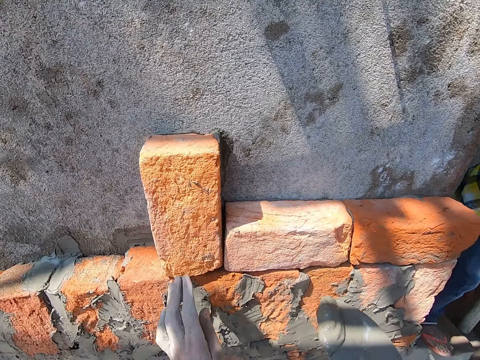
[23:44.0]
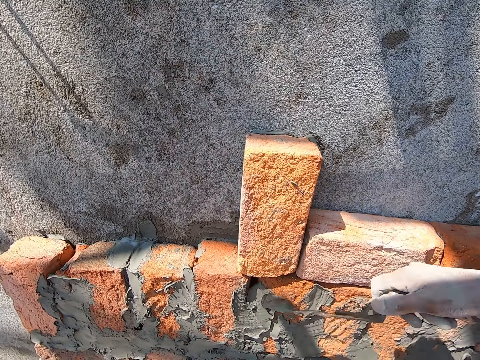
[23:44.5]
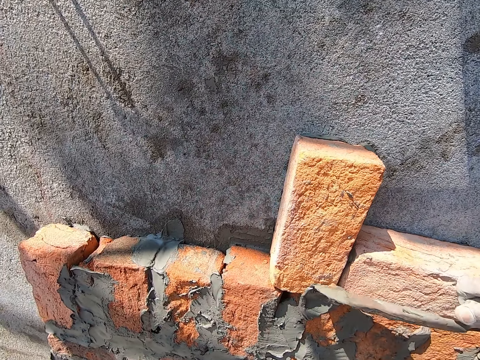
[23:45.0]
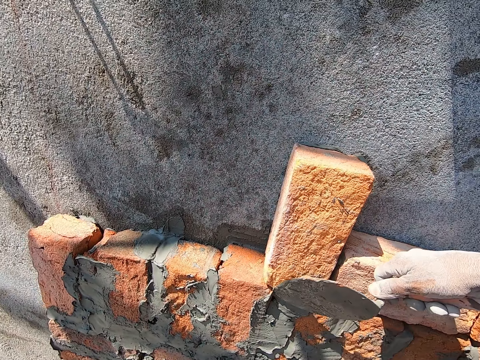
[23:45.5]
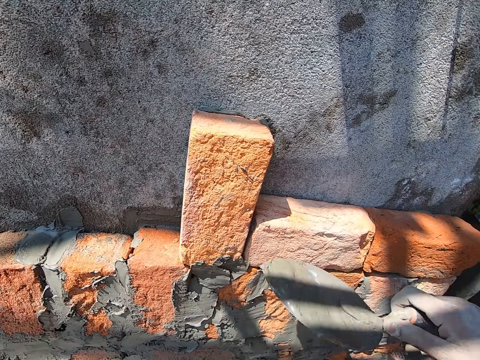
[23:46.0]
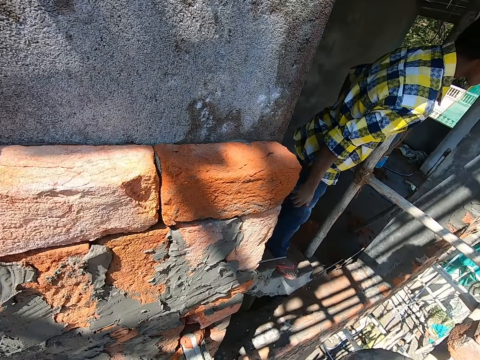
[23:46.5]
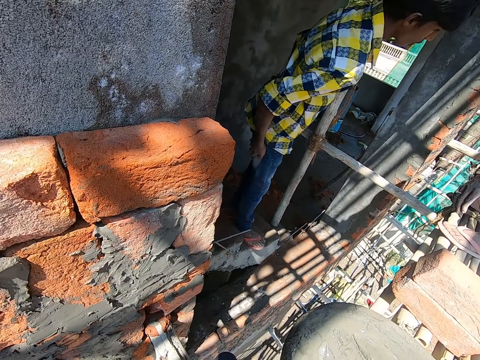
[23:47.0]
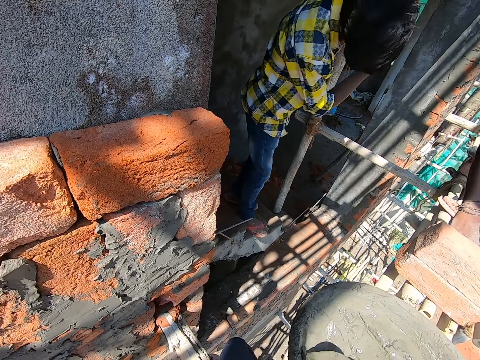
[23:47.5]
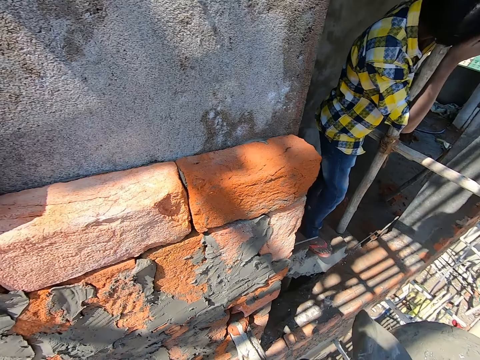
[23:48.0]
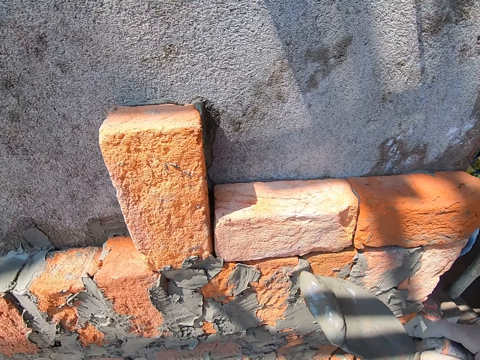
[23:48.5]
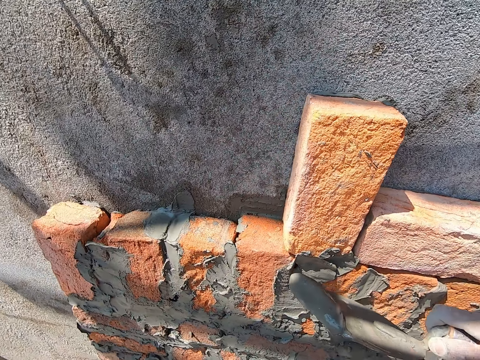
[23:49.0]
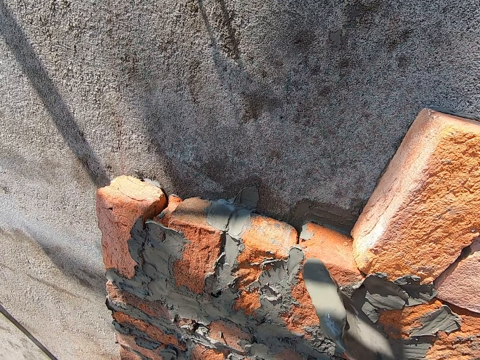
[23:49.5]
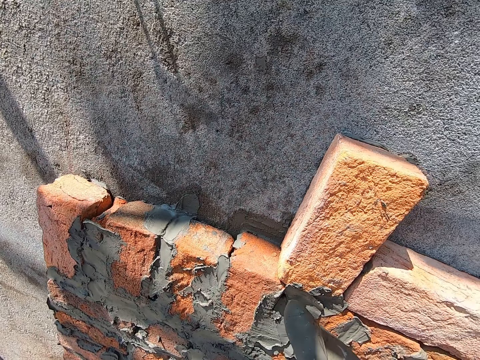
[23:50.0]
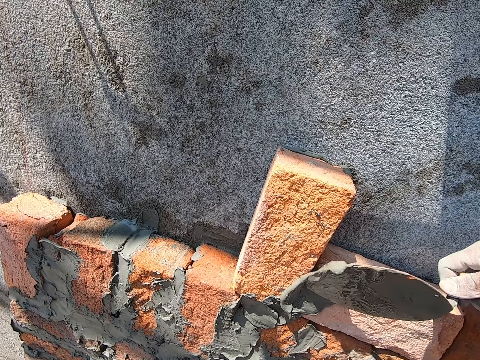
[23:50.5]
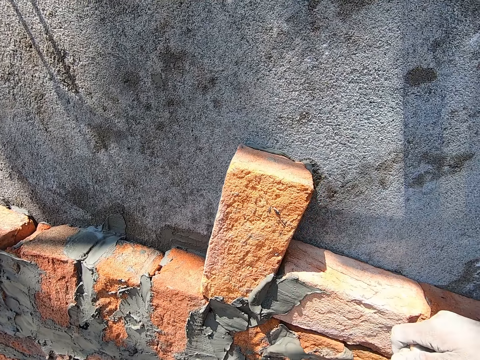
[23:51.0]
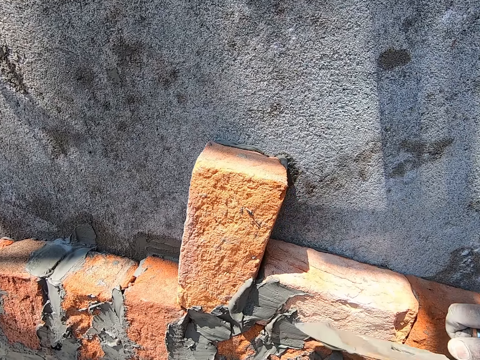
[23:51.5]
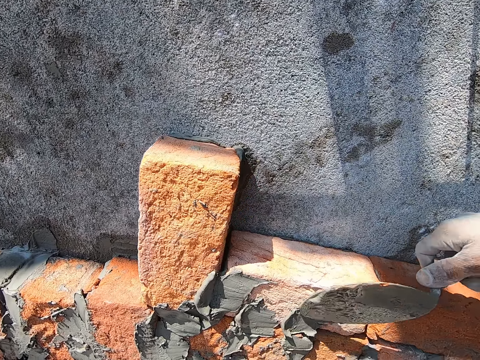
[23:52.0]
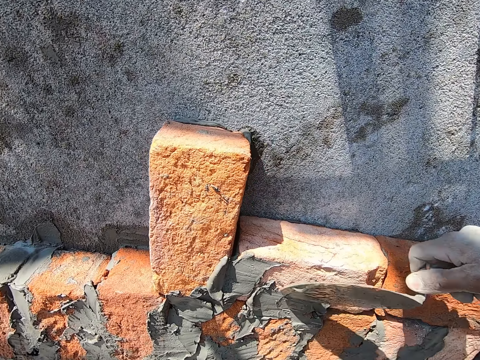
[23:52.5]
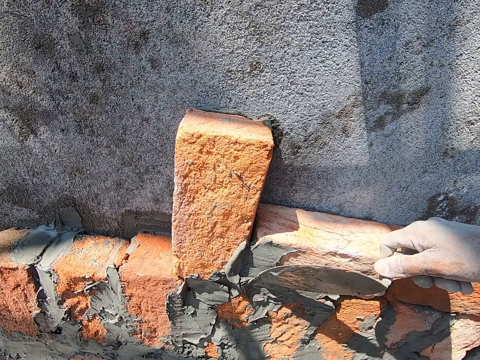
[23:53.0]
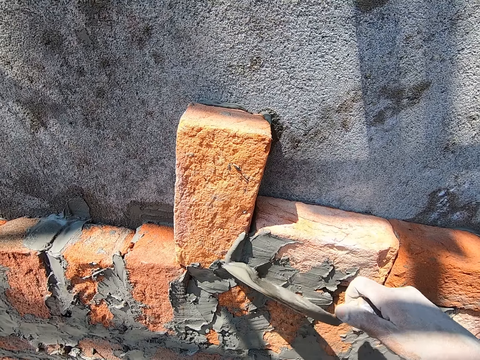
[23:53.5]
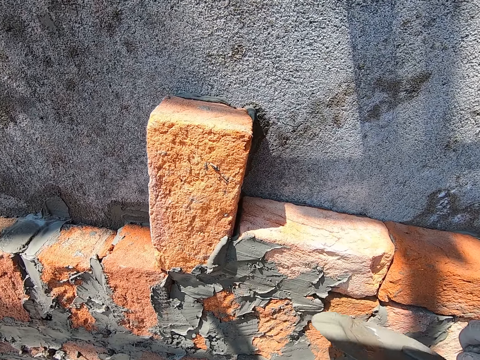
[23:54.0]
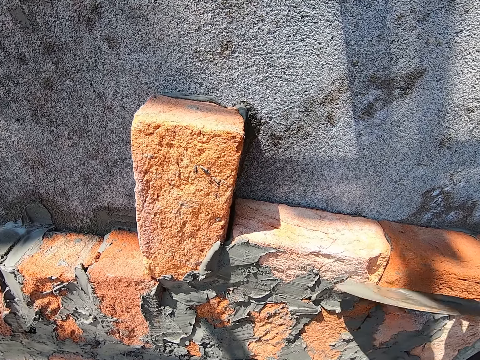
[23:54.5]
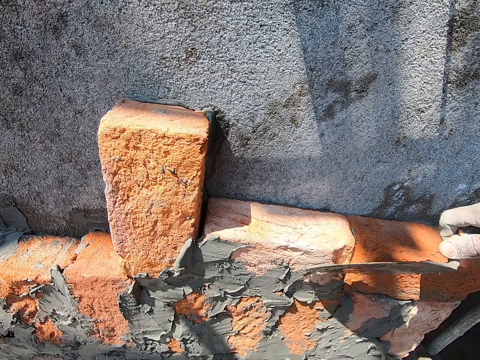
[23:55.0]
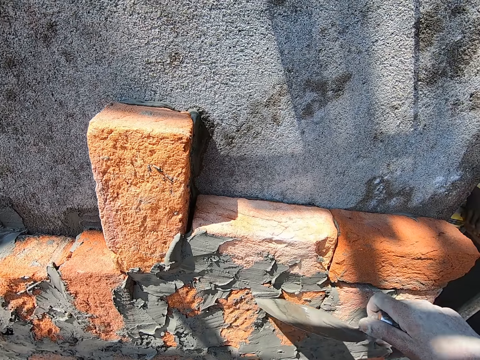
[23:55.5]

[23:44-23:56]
The camera wearer pours cement on the brick on the wall from the trowel in his right hand. He applies concrete on the brick. He scoops the cement from the head pan on some bamboo sticks with the trowel in his right hand. He pours the cement on the wall from the trowel in his right hand. He puts the concrete on the brick.

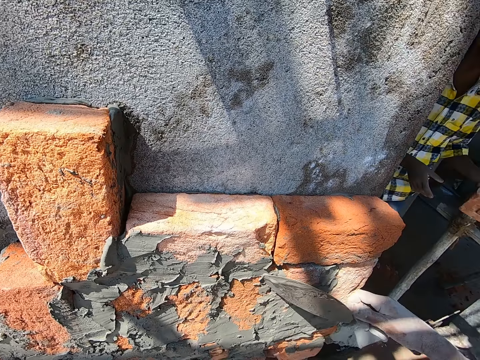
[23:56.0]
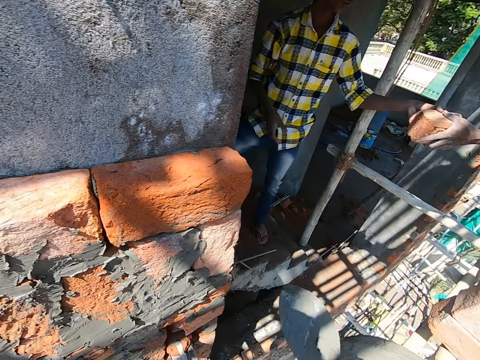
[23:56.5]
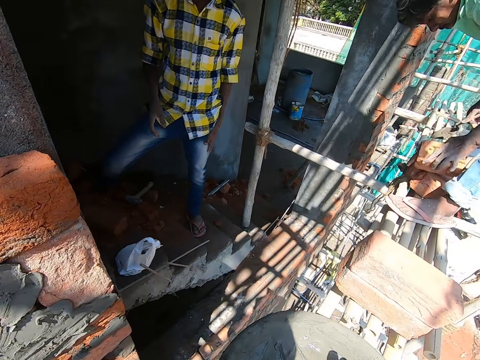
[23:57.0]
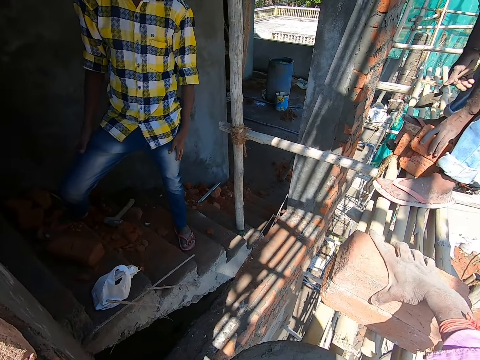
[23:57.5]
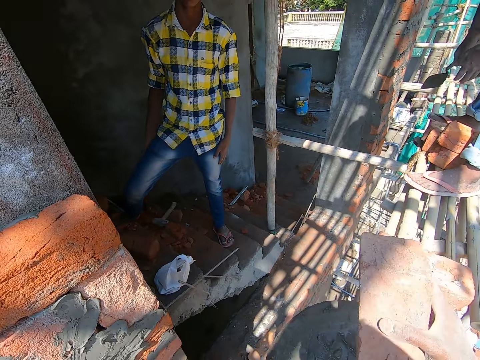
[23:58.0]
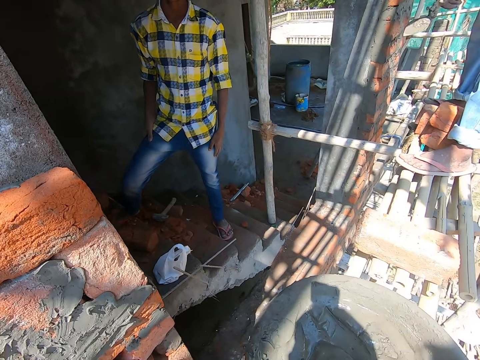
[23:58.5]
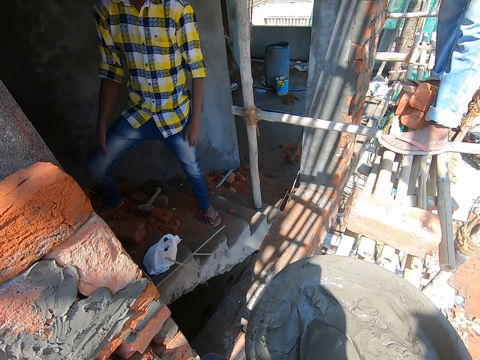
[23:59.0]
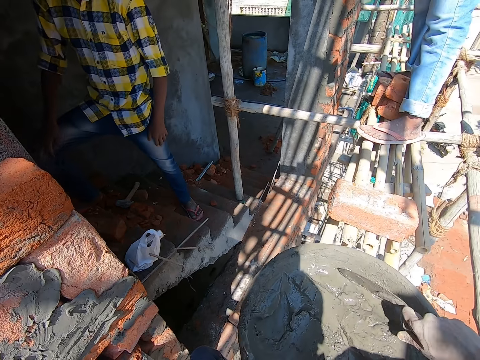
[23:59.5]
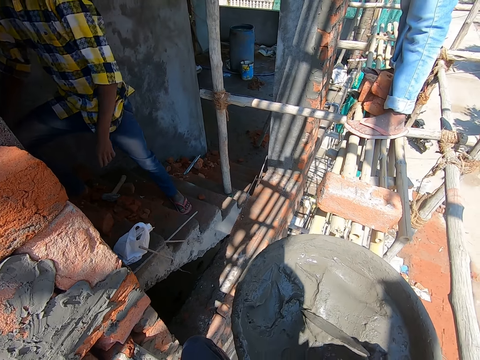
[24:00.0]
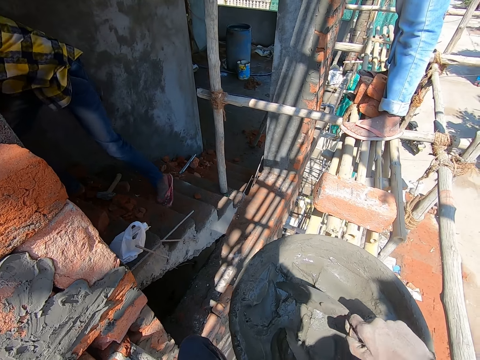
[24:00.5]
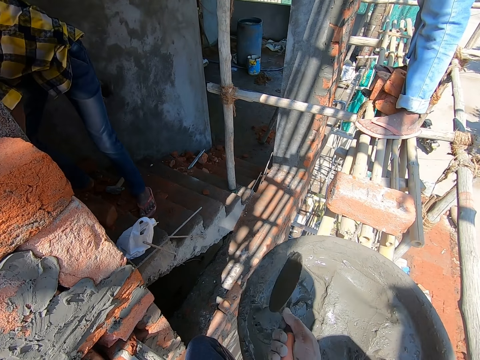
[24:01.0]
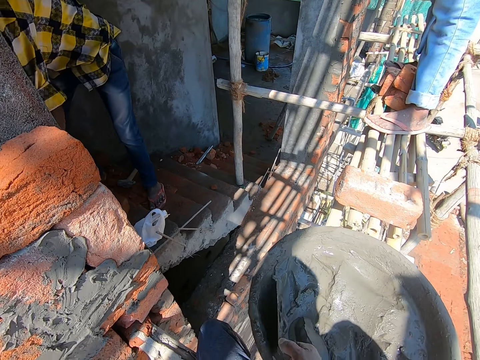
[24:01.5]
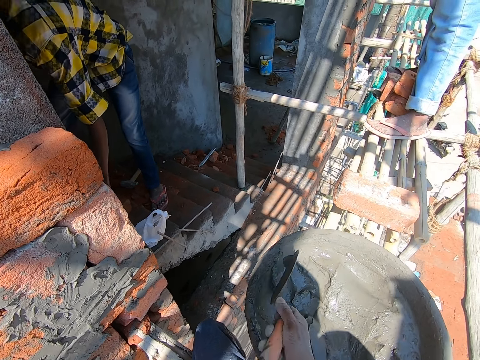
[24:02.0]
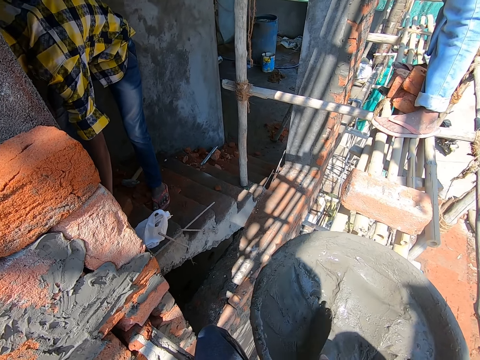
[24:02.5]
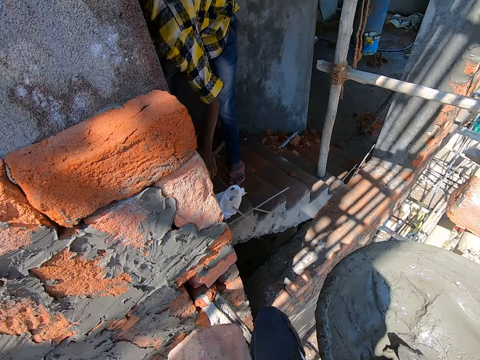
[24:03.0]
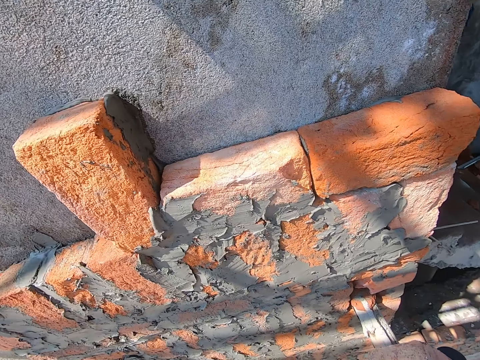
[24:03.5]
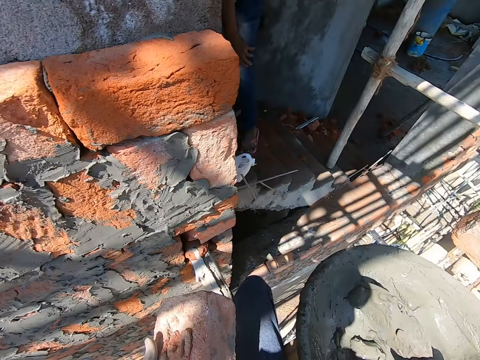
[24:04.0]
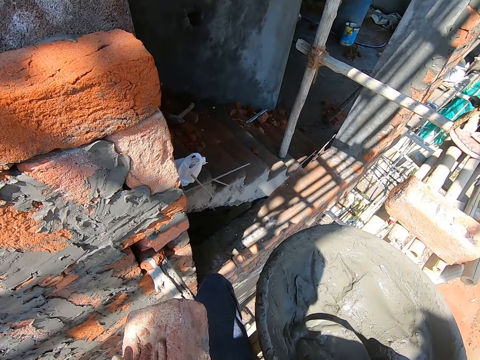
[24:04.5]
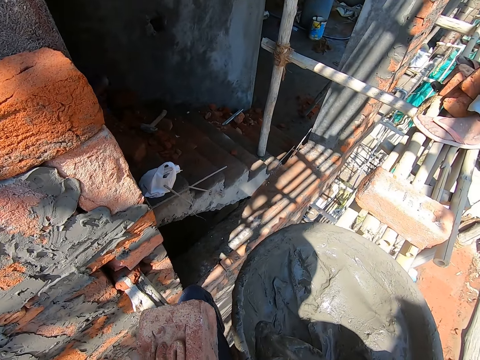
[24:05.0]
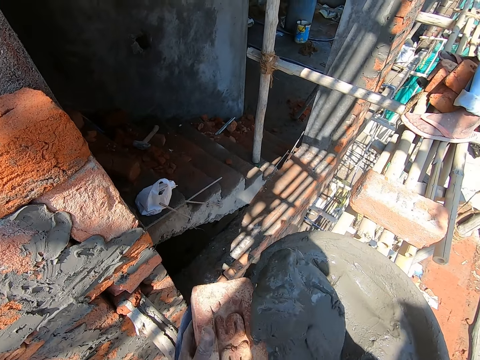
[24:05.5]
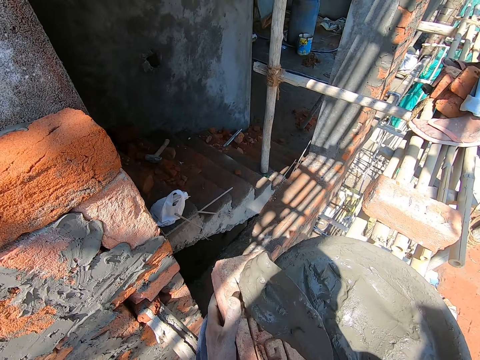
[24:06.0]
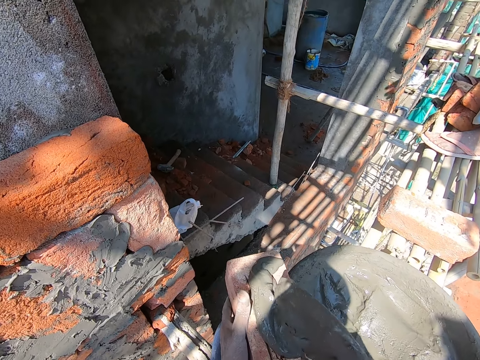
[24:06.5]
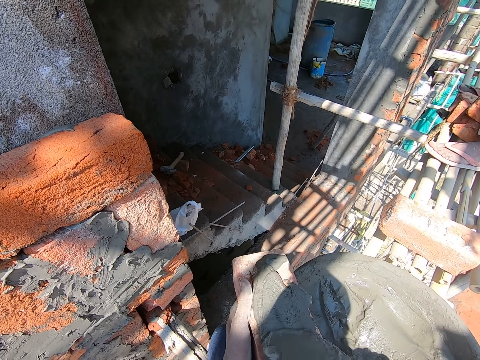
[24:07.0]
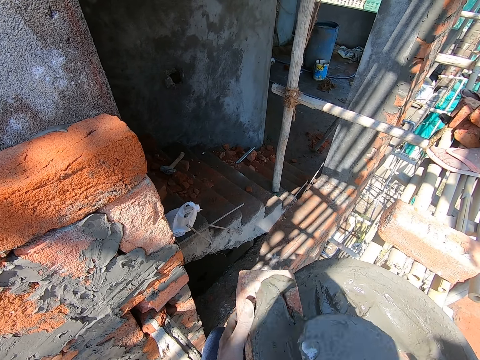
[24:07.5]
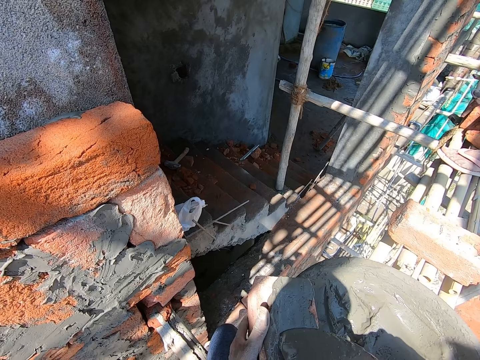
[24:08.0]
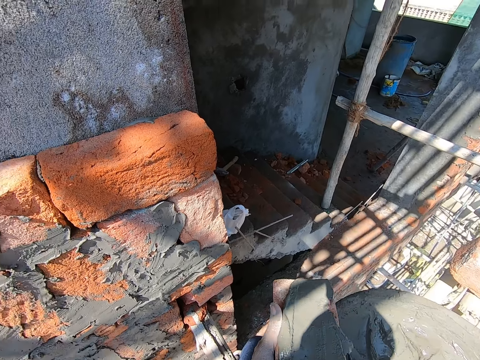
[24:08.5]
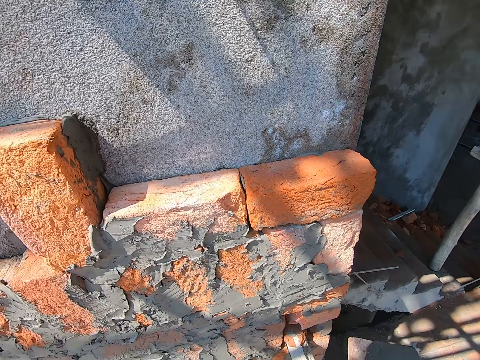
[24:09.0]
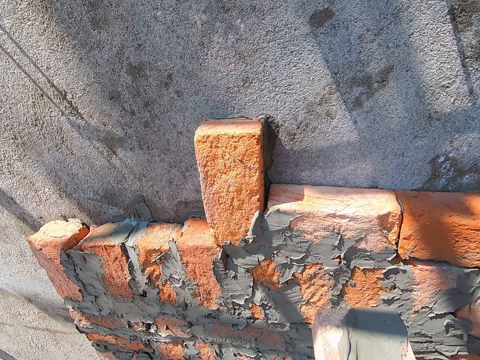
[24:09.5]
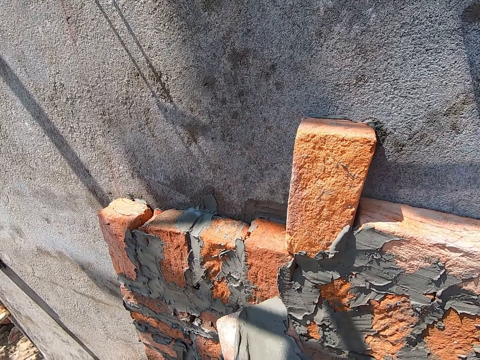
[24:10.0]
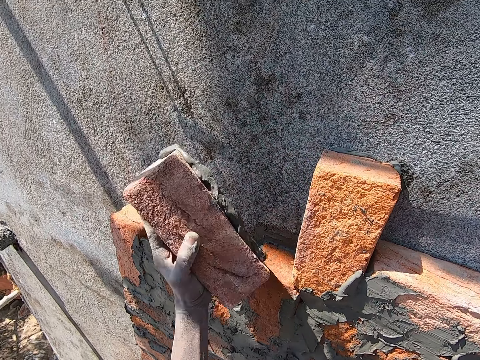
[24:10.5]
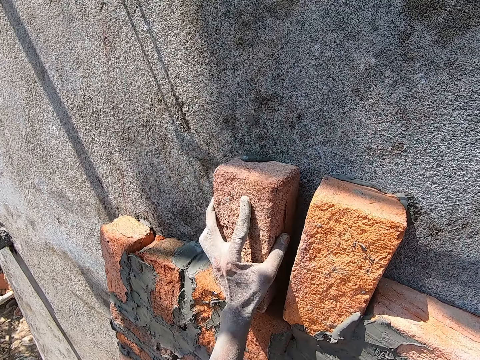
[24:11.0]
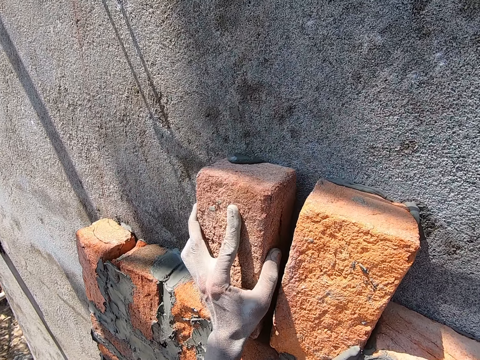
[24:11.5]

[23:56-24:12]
A man passes a brick to another man with his left hand. The other man drops the brick on the bamboo sticks with his left hand. The camera wearer picks the brick from the bamboo sticks with his right hand and puts down the trowel. He passes the brick from his right hand to his left hand. He interacts with the first man. He picks the trowel from the head pan with his right hand. He scoops cement or concrete from the head pan on some bamboo sticks with the trowel in his right hand. He moves the concrete. He pours the cement on the brick from the trowel in his right hand. He scoops the concrete. He drops the brick on the wall with his left hand. He holds the brick with the other hand.
